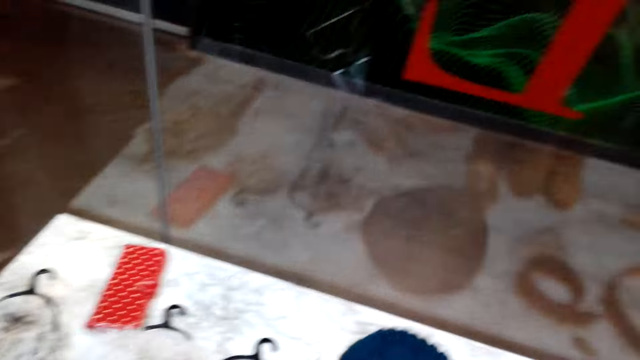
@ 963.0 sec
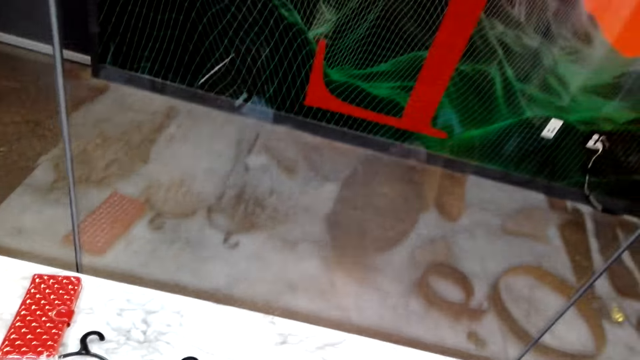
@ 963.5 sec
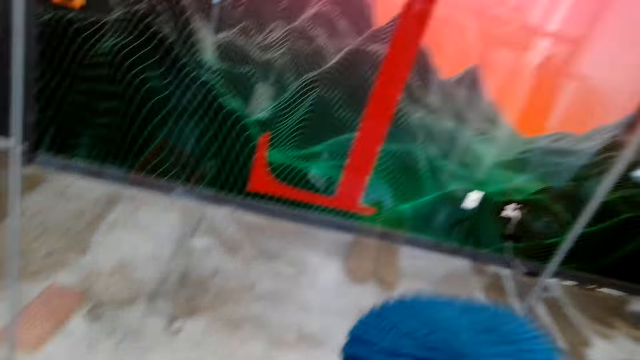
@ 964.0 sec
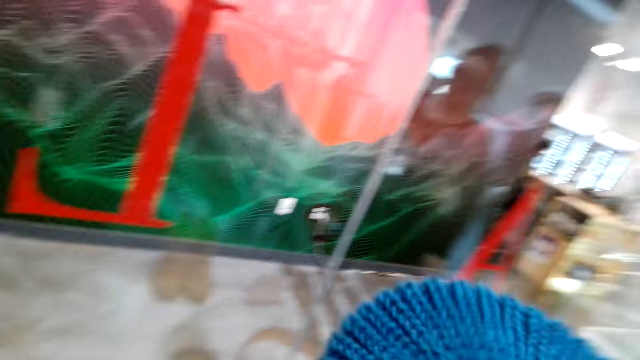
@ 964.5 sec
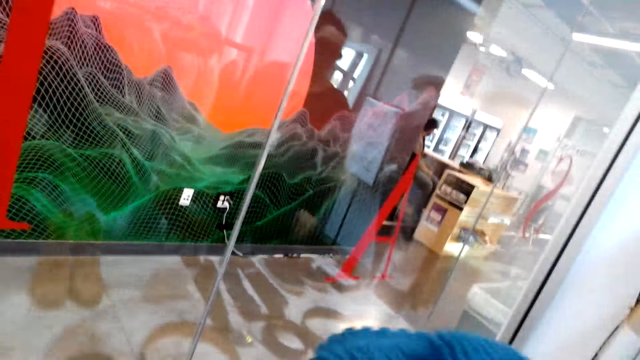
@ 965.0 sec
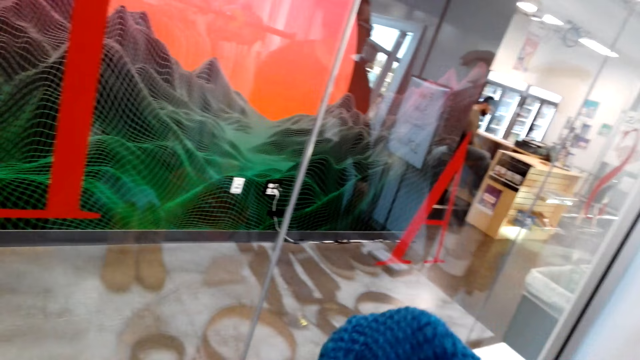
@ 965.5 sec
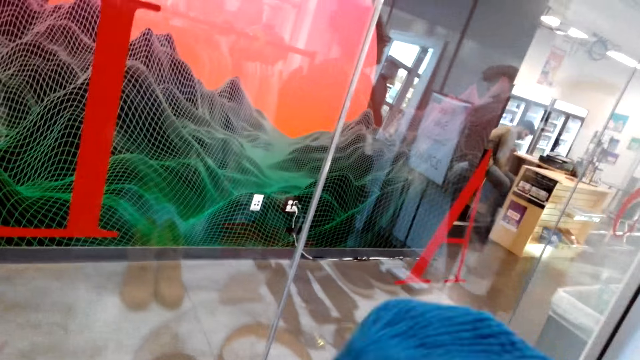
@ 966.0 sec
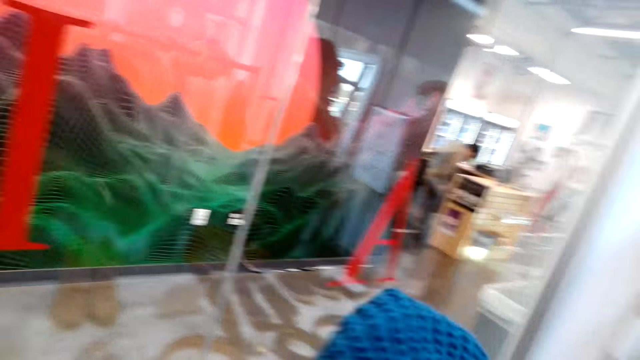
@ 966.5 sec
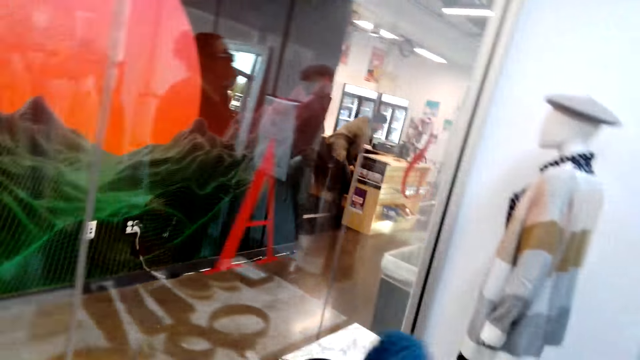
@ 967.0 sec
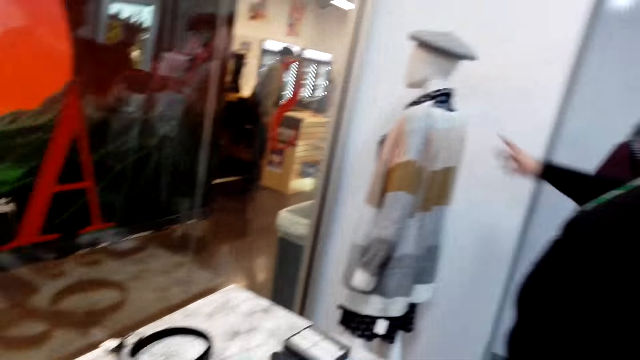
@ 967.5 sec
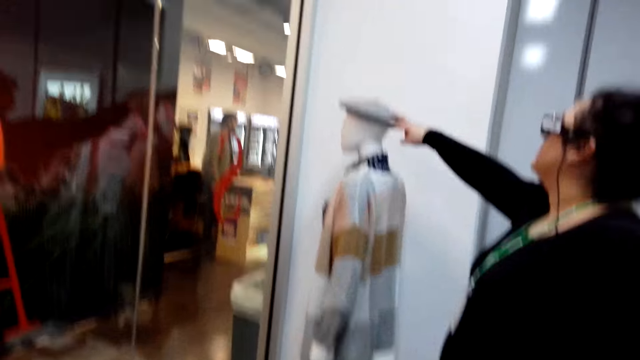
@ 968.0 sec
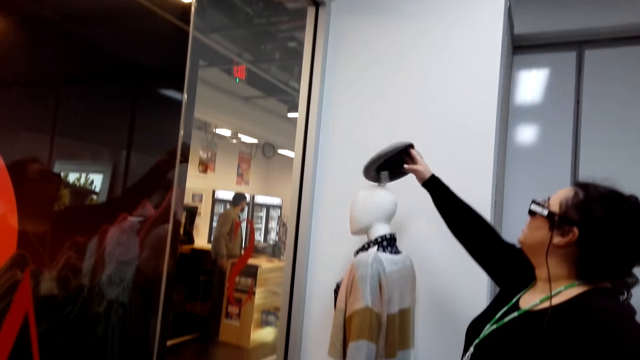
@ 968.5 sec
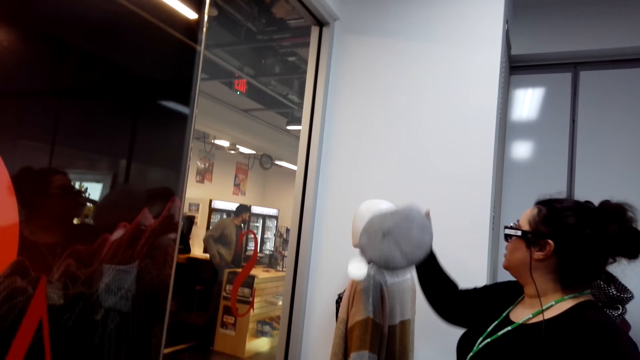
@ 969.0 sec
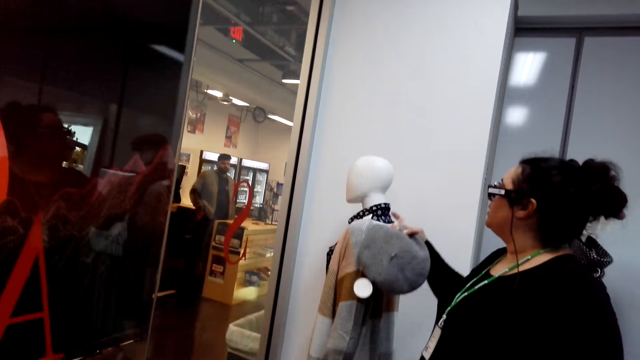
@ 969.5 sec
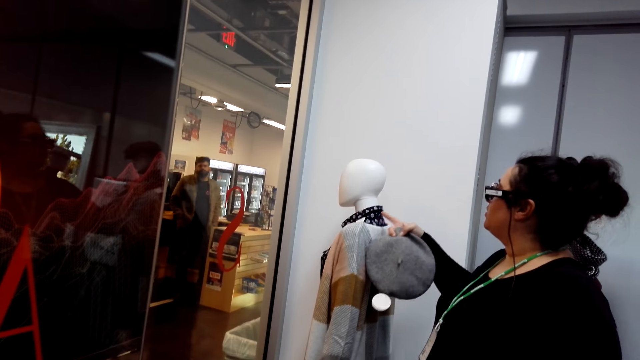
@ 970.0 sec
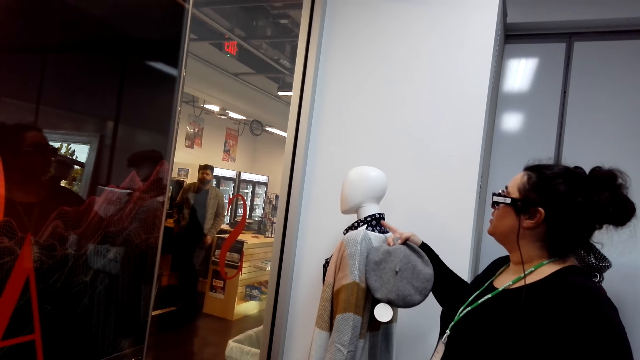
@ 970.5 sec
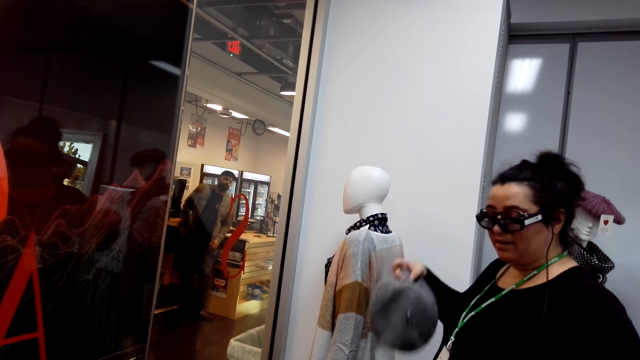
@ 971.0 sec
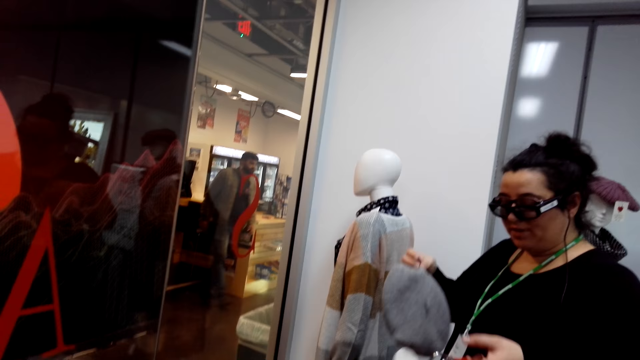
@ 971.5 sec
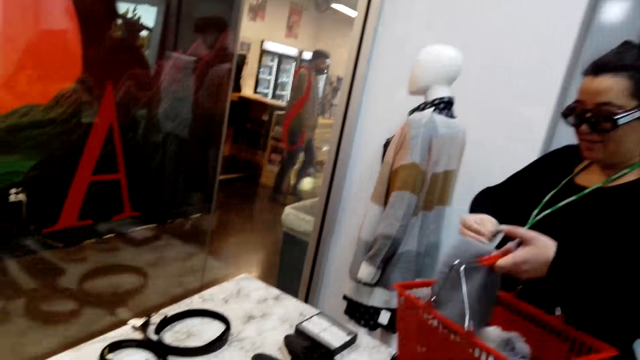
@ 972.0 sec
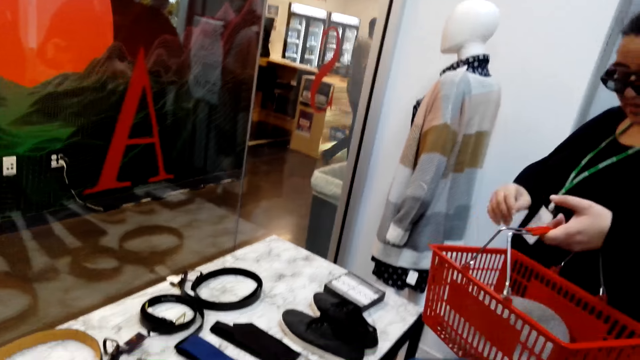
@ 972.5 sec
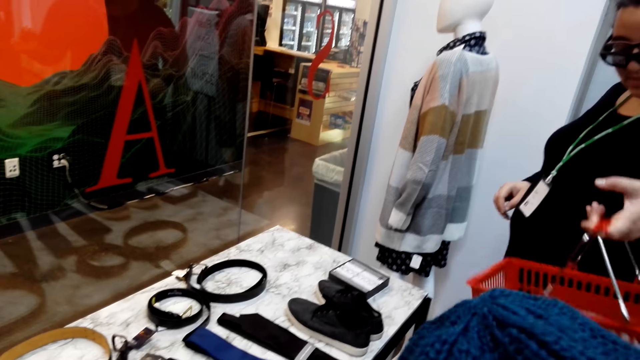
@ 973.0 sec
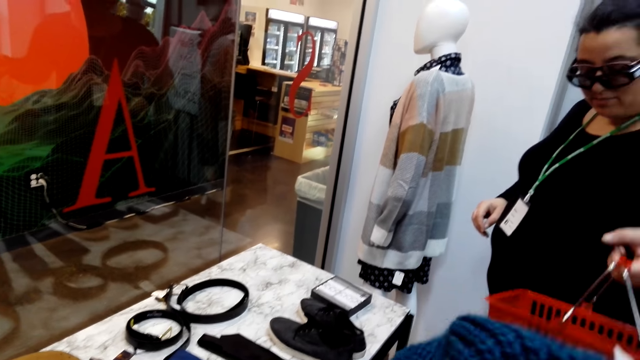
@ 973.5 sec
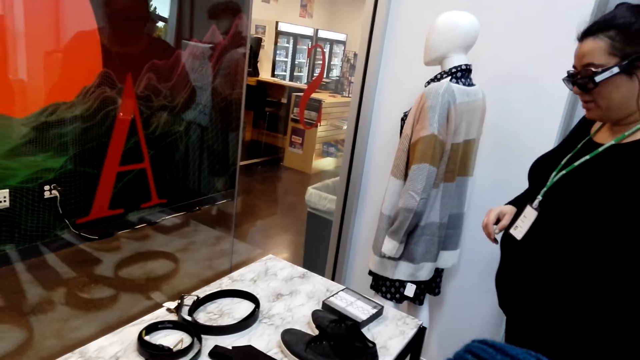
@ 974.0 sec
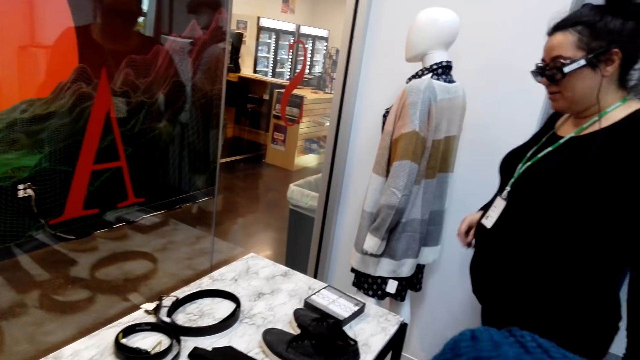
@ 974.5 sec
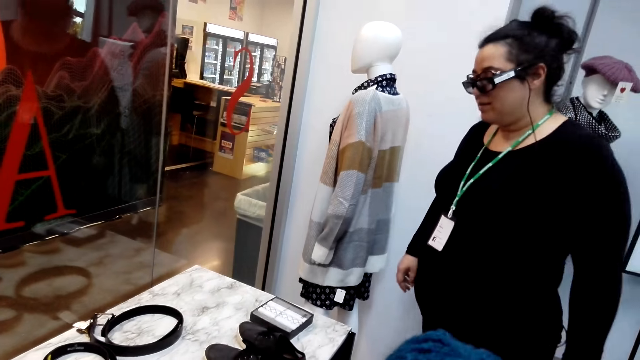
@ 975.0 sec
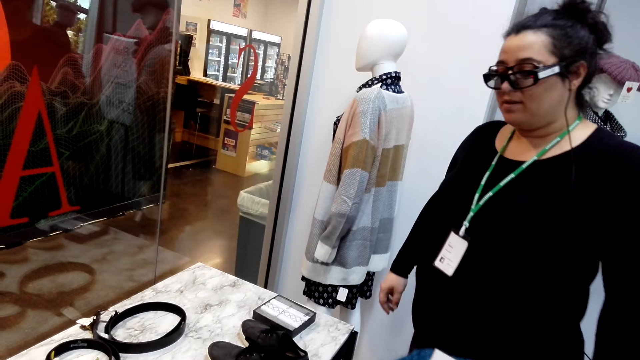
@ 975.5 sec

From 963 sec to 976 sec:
The camera wearer picks up a hat. A lady picks up a beret from a mannequin. She points at a shirt worn by the mannequin. She puts the beret in a shopping basket and lowers the shopping basket.

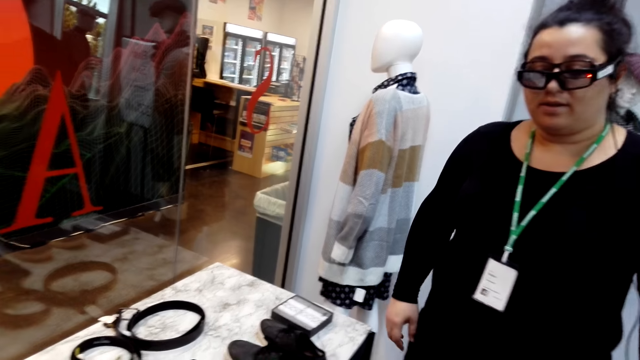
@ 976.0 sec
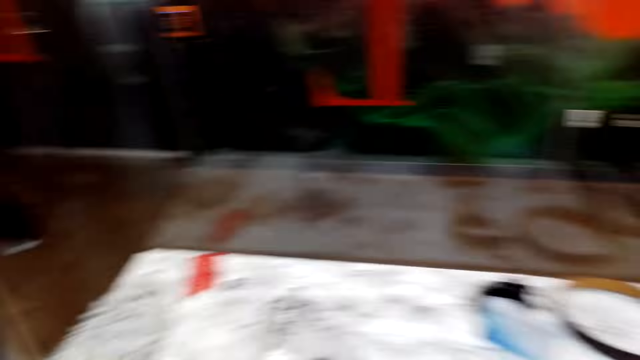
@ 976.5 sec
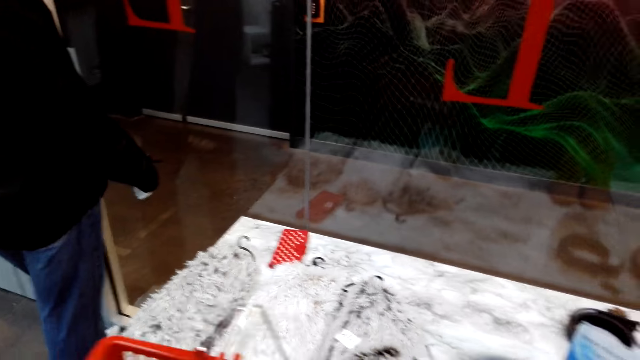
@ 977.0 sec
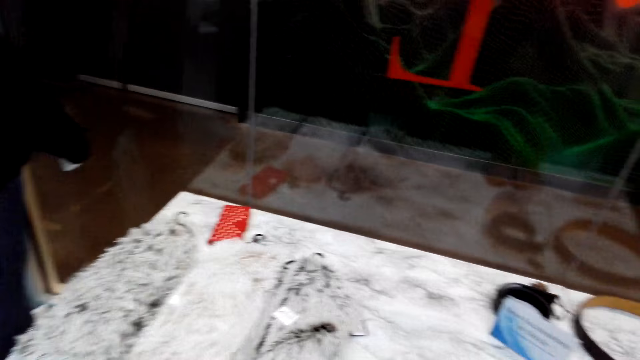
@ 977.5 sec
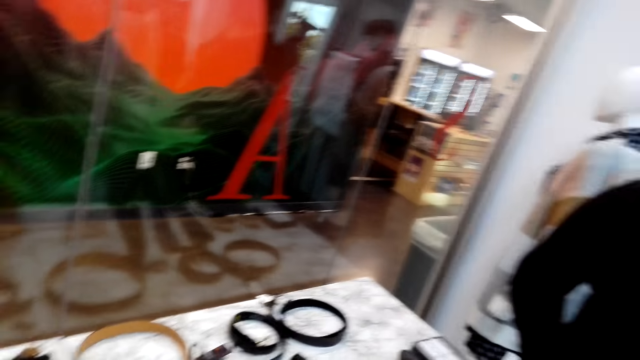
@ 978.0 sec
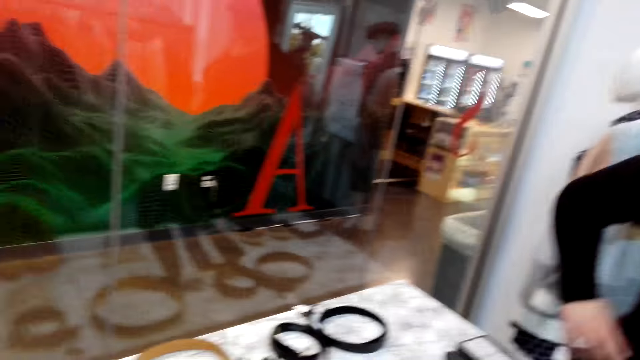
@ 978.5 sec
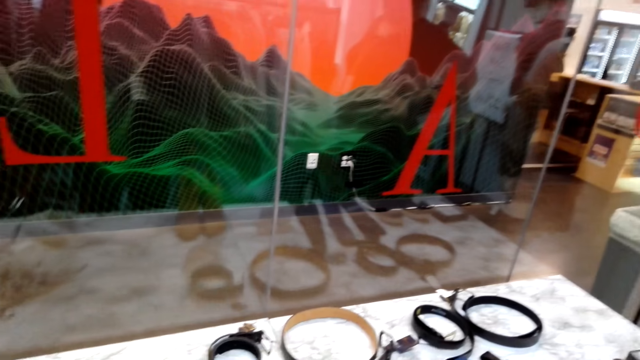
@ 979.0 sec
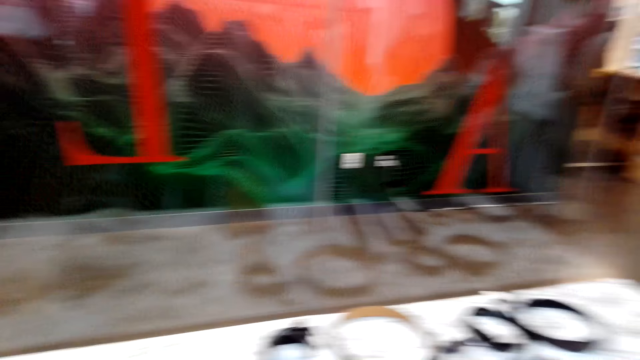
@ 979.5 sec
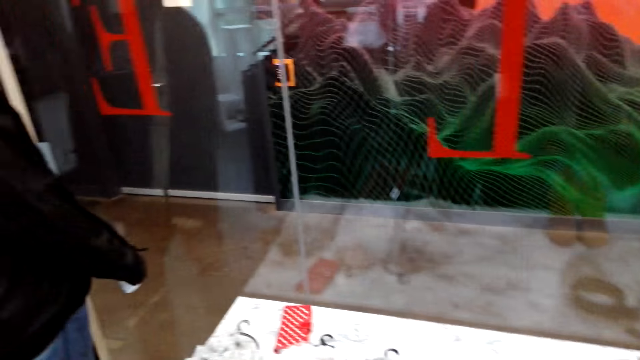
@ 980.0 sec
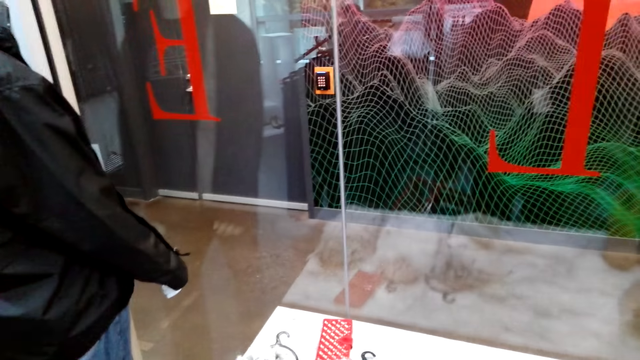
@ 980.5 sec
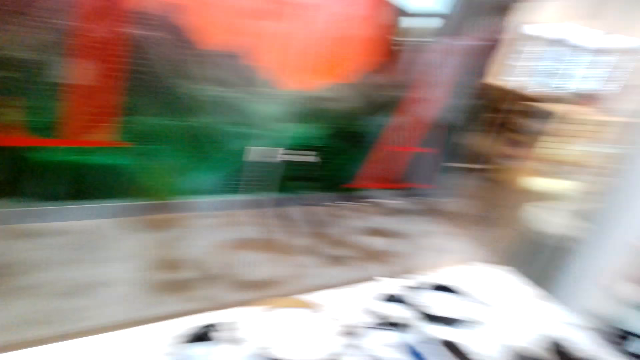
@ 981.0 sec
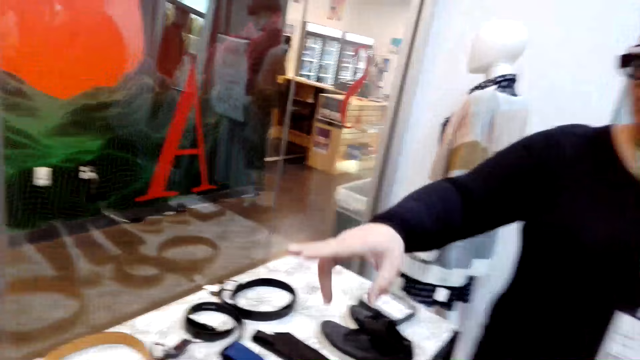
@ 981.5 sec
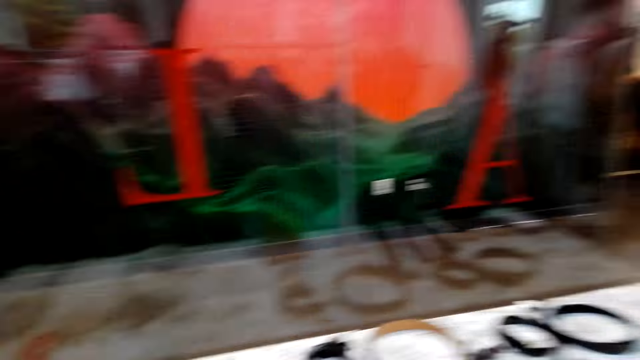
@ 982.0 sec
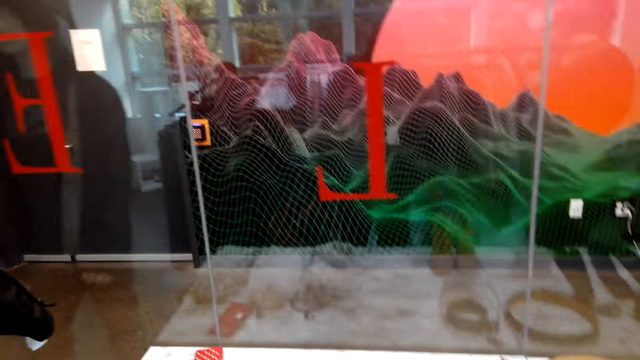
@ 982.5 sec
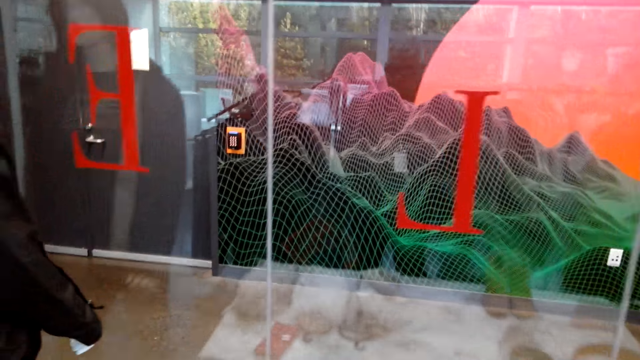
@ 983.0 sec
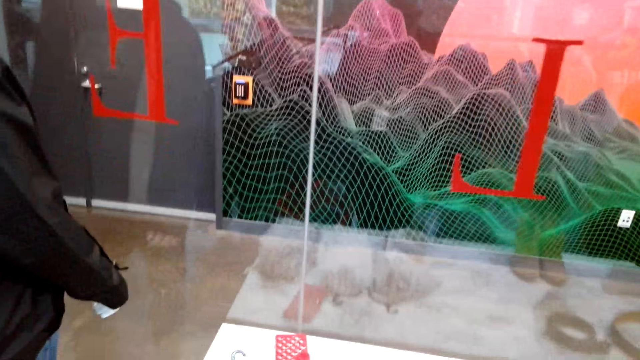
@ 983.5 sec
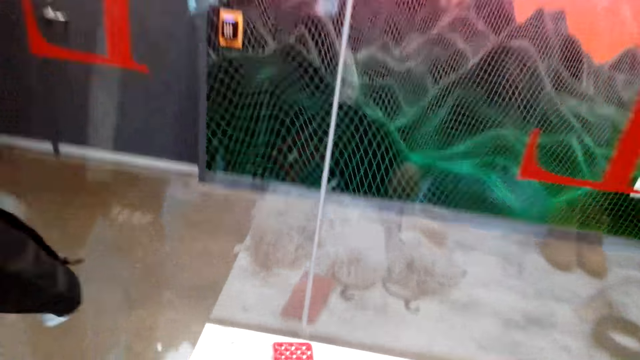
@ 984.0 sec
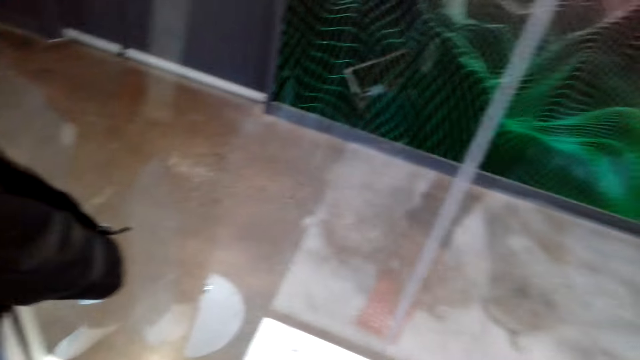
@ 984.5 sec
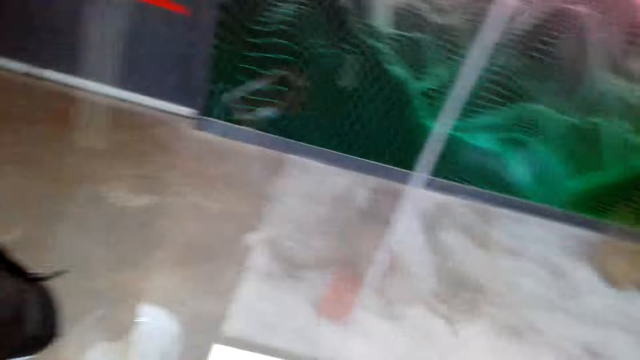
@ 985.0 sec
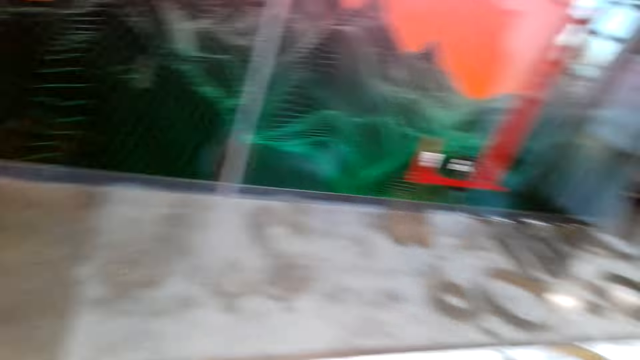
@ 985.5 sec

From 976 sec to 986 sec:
The camera wearer looks around the shop. A lady speaks with gestures.
